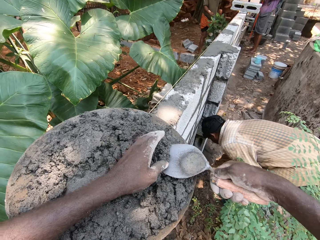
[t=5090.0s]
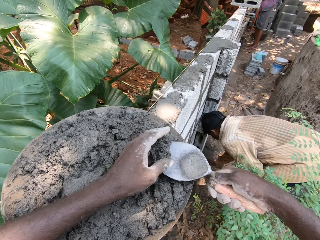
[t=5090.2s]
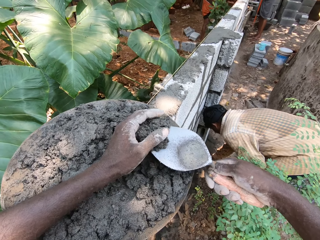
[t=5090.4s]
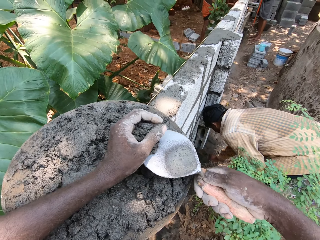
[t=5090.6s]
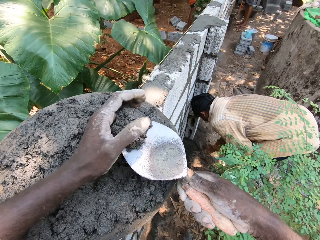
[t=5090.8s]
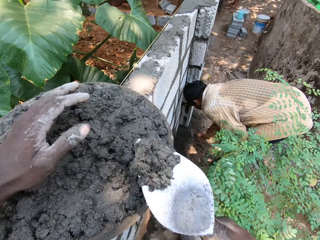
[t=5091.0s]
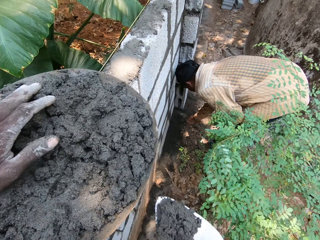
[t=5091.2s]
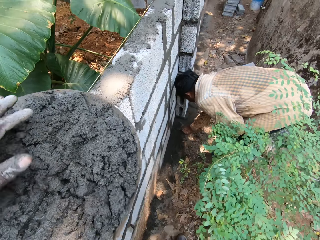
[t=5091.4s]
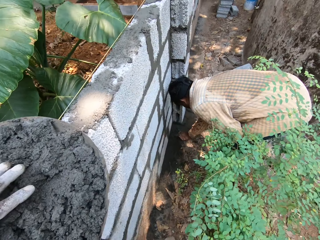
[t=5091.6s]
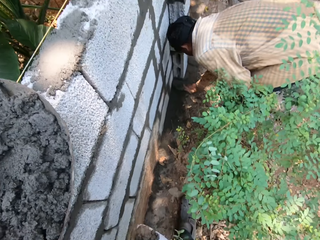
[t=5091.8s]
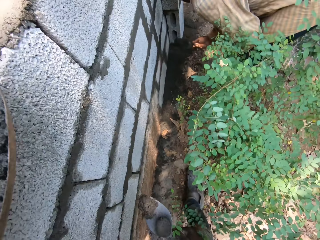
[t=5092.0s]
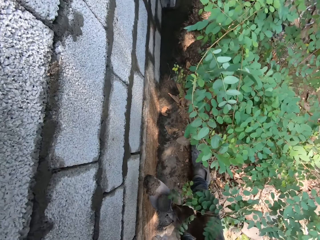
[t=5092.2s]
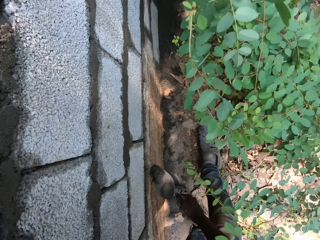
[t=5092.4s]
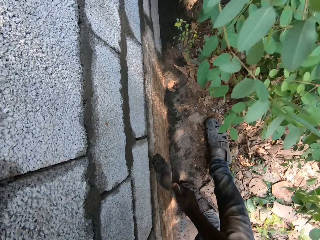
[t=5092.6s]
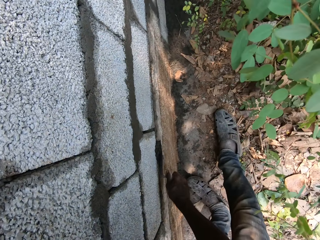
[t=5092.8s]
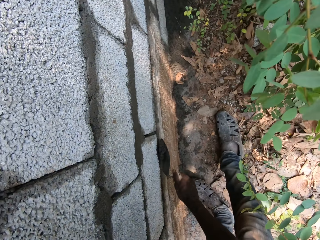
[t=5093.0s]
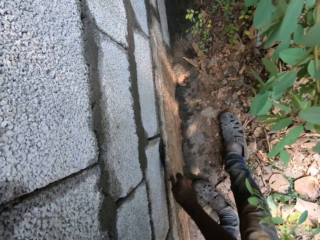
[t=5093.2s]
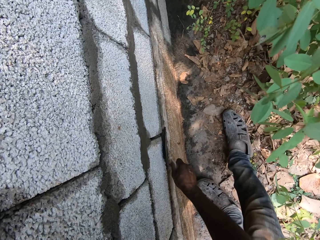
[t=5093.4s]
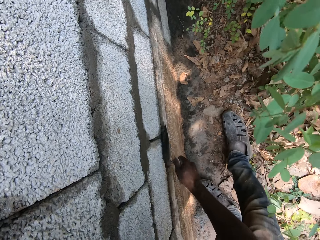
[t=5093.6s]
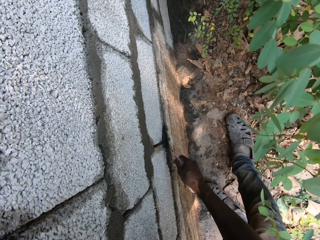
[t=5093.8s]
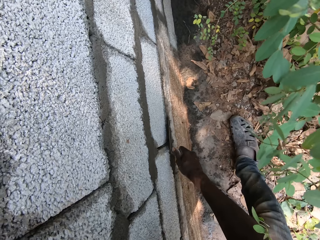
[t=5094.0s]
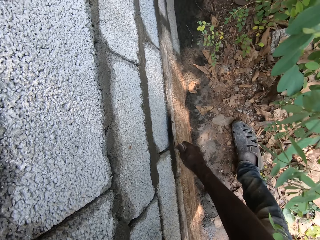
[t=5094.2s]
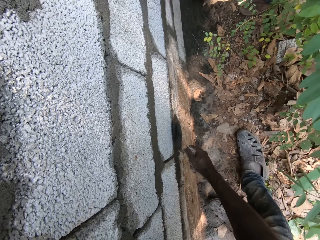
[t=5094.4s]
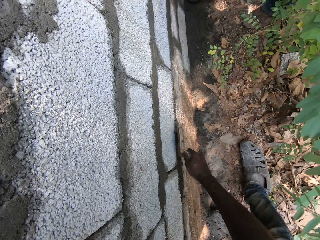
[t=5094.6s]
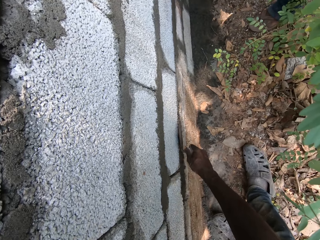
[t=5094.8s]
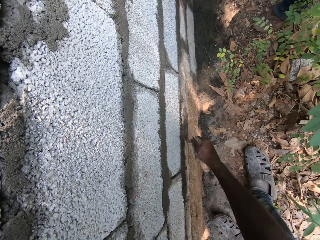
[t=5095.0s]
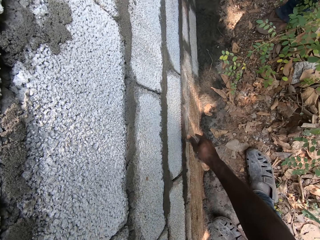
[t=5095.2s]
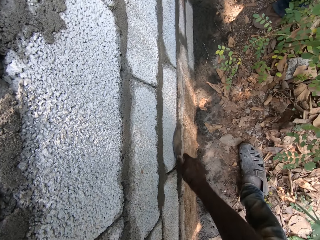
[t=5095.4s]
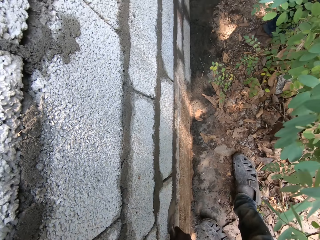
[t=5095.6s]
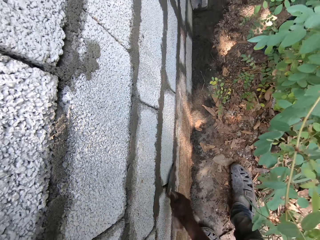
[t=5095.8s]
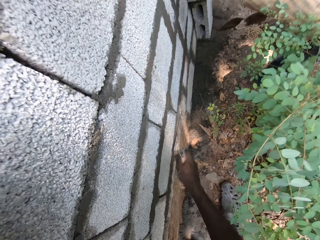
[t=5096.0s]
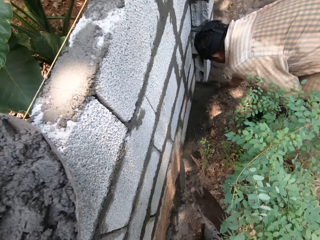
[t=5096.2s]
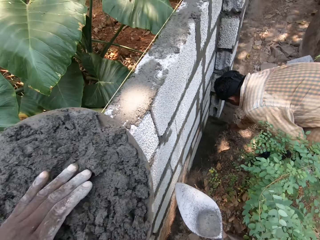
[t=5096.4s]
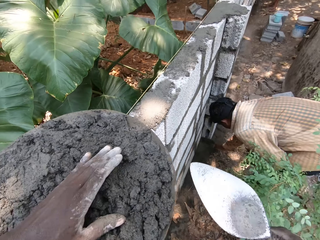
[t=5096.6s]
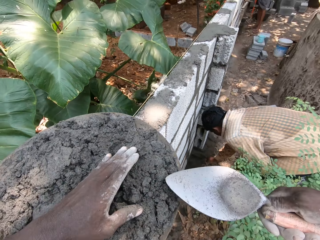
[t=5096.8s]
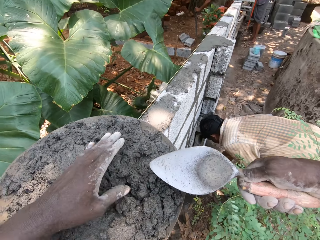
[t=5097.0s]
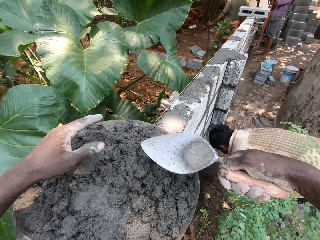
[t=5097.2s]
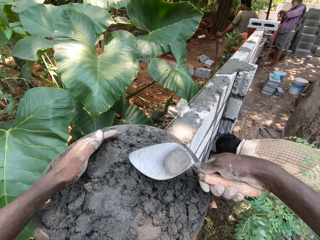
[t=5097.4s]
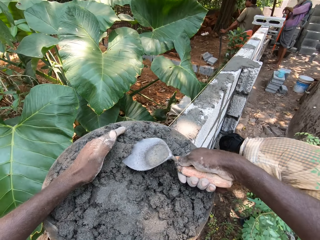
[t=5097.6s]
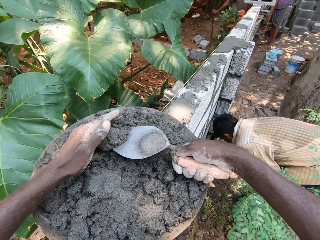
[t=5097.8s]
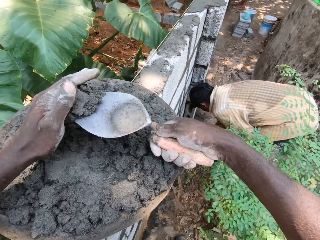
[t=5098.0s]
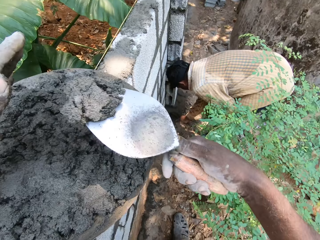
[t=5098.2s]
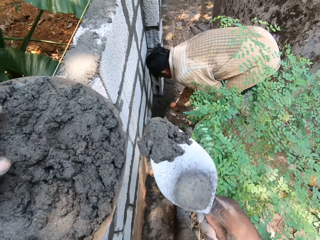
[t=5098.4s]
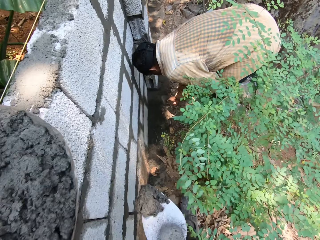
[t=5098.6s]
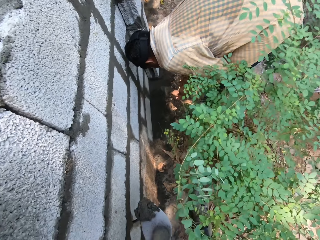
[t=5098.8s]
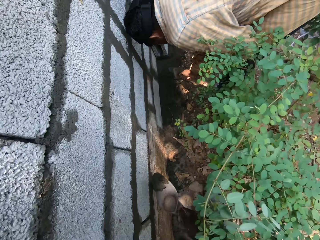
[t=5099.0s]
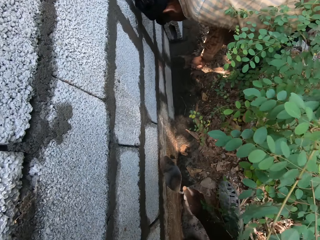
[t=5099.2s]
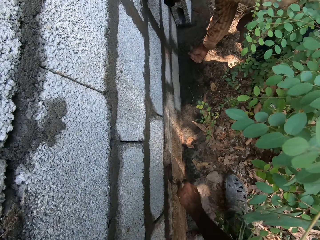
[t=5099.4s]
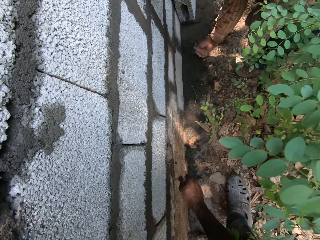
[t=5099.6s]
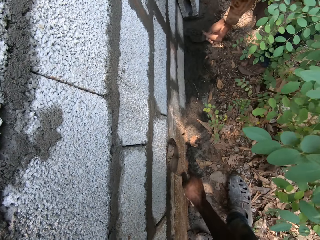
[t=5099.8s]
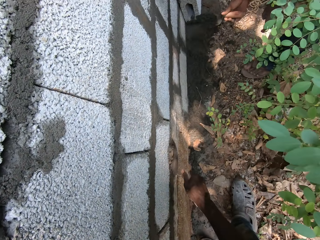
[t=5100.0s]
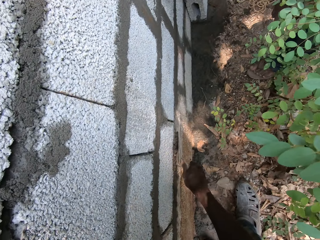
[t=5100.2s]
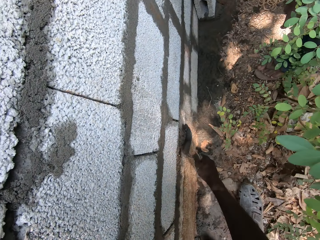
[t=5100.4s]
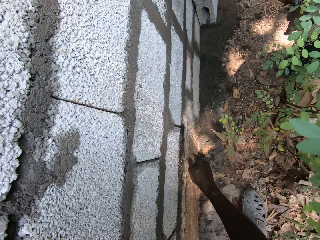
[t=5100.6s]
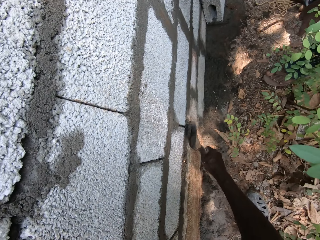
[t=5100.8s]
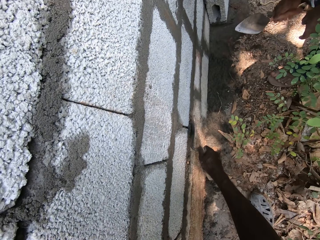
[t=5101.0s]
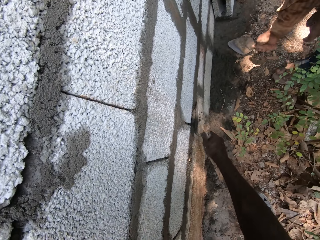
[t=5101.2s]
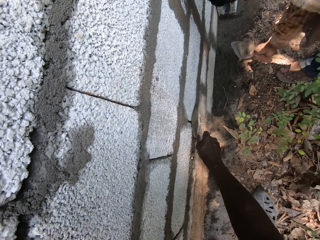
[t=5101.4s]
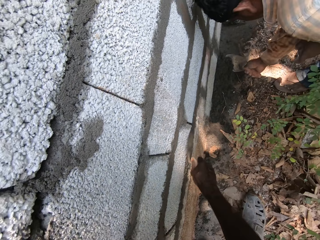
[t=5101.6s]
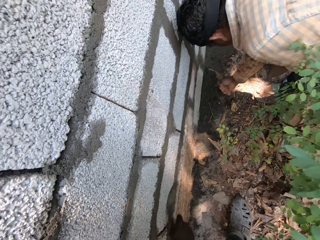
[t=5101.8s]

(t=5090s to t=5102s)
The camera wearer takes the mortar from the hand pan with the hand trowel in his right hand. The man takes some sand from the ground with the hand trowel in his right hand. The camera wearer plasters the fence with the mortar using the hand trowel in his right hand. He takes the mortar from the hand pan with the hand trowel in his right hand. The man takes some sand from the ground with the hand trowel in his right hand. The camera wearer plasters the fence with the mortar using the hand trowel in his right hand.

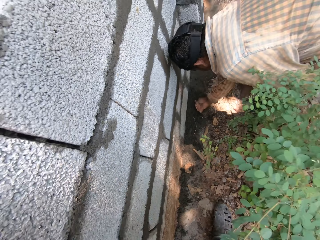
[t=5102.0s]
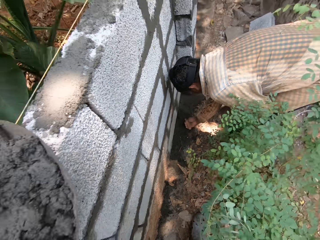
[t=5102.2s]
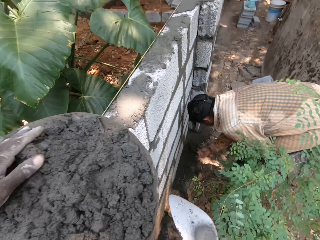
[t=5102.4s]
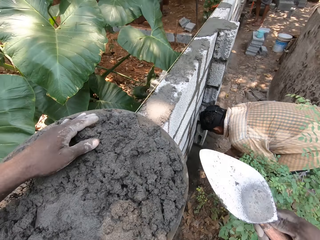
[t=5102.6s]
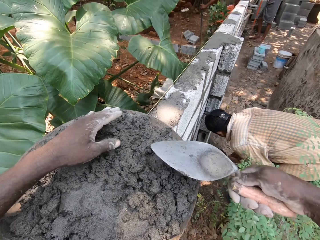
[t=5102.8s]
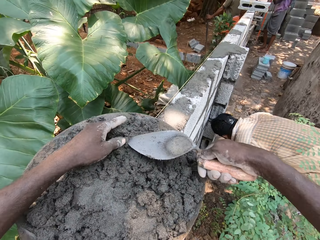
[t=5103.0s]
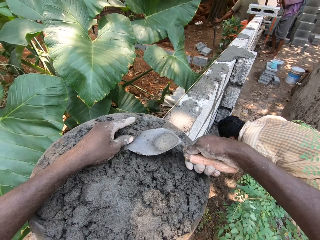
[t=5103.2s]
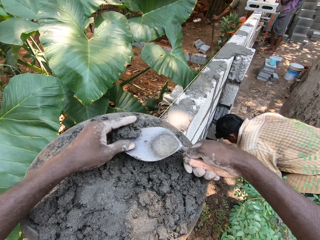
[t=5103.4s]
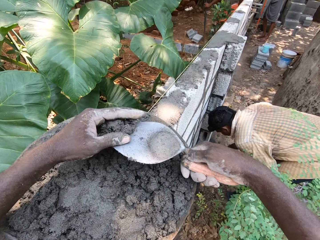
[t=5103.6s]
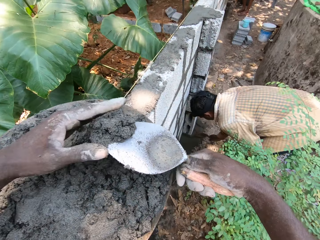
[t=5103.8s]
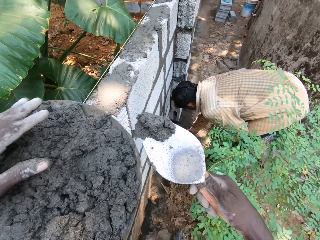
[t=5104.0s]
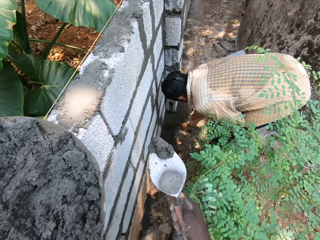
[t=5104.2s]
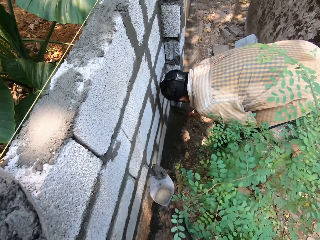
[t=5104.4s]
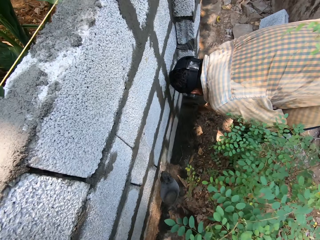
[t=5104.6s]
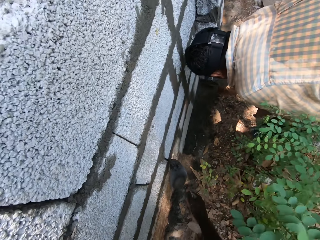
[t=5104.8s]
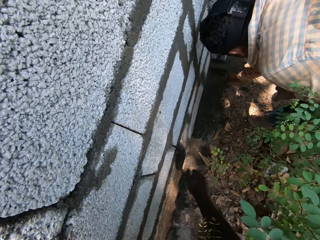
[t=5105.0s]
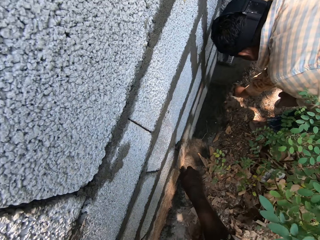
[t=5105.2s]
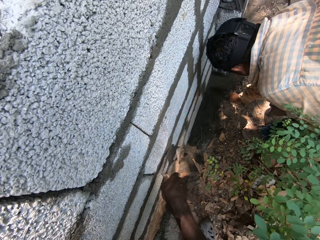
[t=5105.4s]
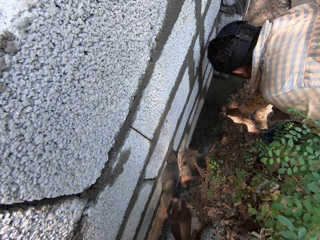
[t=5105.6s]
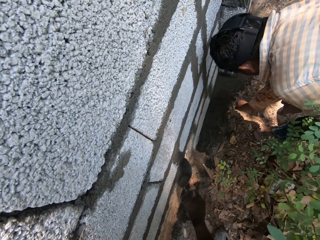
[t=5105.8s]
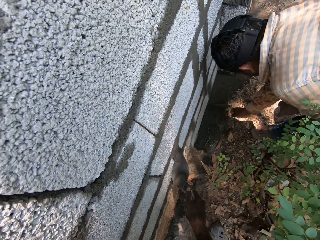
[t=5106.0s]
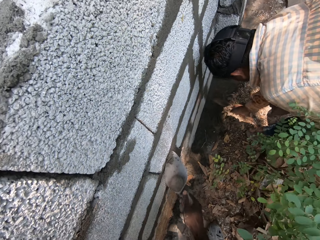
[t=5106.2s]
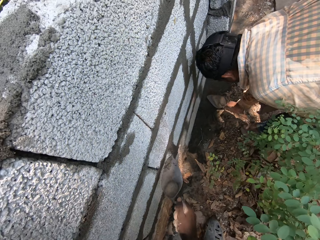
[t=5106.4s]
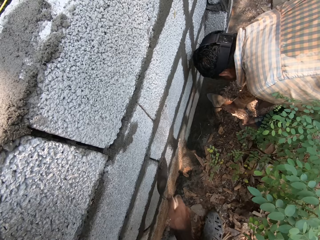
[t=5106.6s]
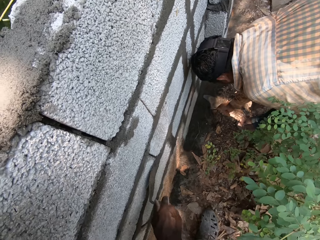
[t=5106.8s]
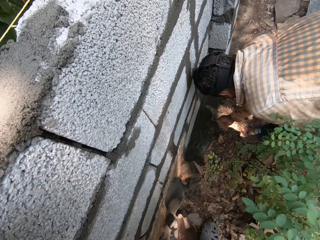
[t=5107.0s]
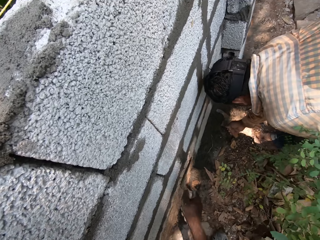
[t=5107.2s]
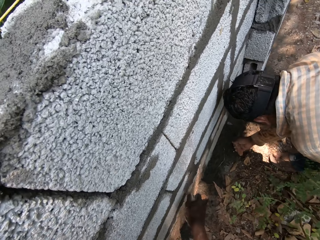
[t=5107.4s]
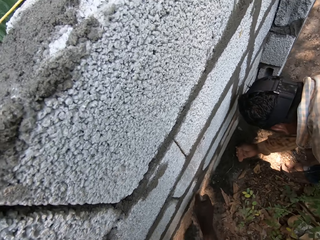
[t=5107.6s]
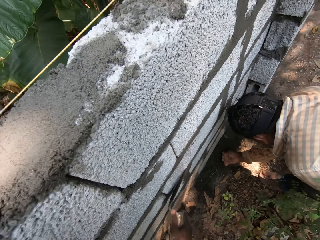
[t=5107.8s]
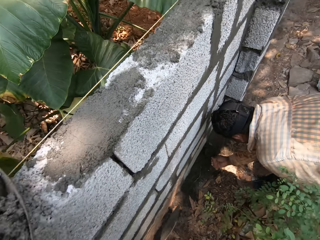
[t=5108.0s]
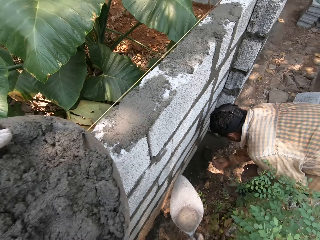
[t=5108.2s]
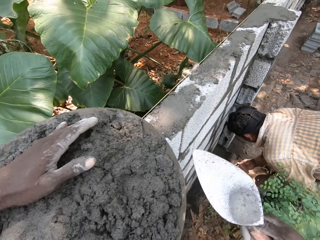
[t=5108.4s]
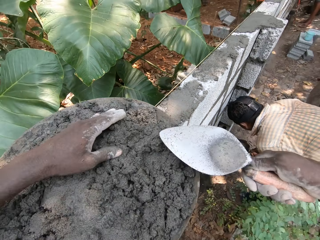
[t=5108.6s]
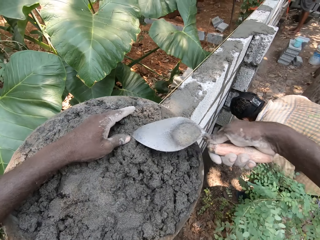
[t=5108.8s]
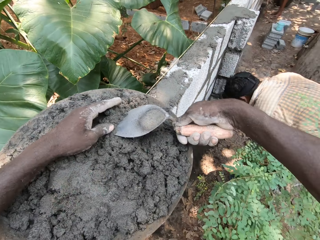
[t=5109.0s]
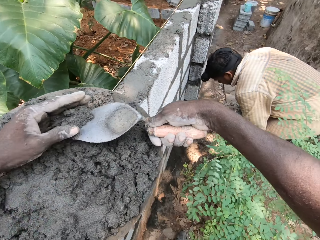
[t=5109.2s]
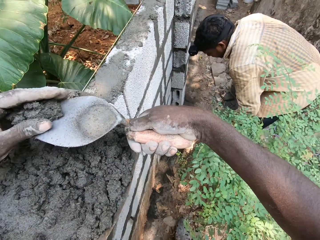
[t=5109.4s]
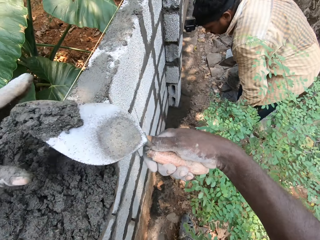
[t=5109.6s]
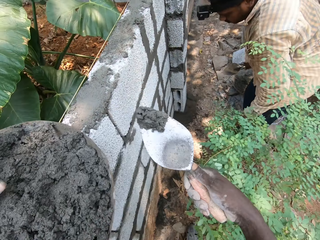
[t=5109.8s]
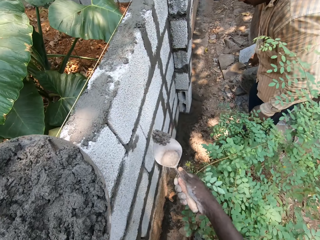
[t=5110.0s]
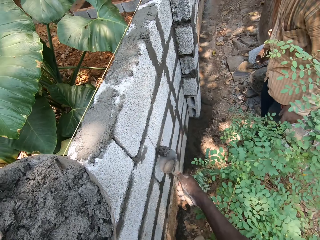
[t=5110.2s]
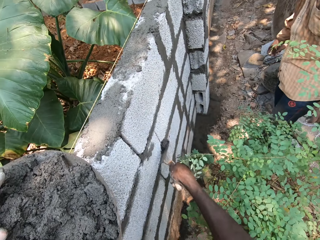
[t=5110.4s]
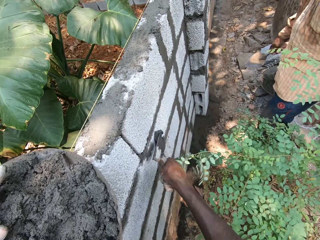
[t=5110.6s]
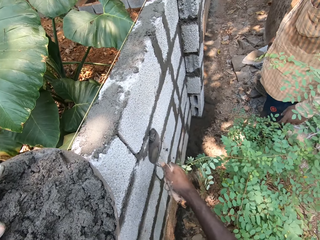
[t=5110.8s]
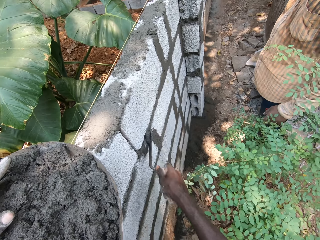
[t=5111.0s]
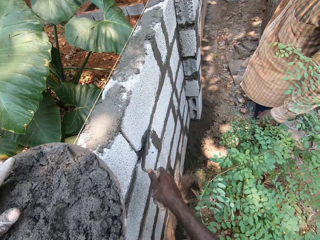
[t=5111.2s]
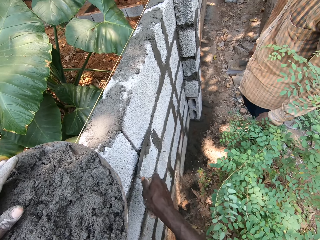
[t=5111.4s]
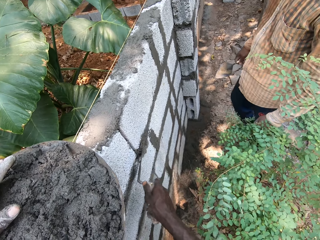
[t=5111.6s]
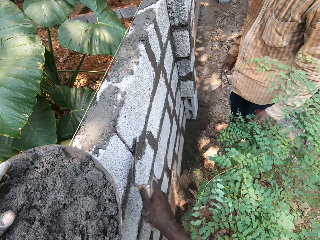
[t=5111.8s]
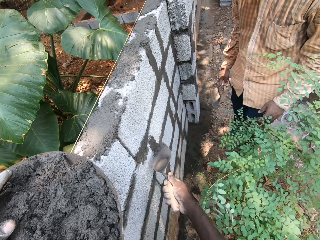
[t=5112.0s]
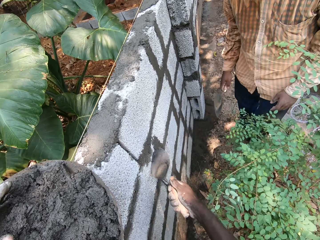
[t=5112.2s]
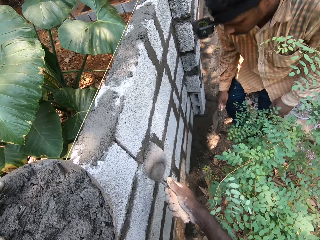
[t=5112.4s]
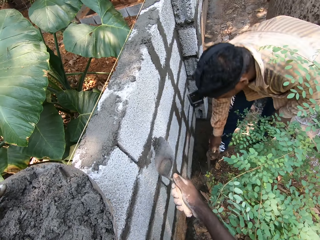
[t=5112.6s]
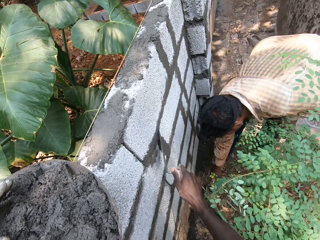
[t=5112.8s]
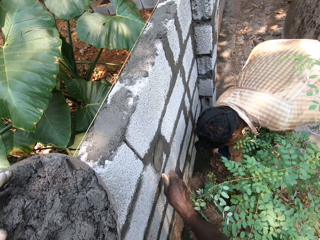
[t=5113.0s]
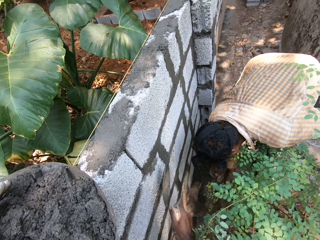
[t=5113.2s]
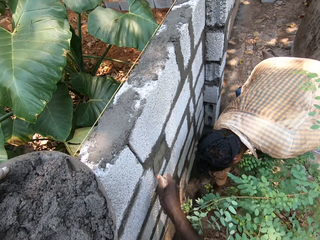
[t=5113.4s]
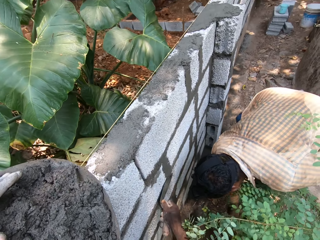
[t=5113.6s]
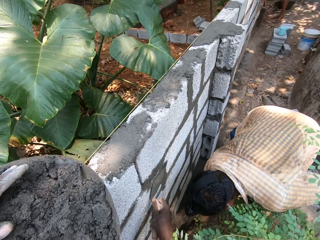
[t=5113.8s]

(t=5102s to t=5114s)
The man takes some sand from the ground with the hand trowel in his right hand. The camera wearer takes the mortar from the hand pan with the hand trowel in his right hand. He plasters the fence with the mortar using the hand trowel in his right hand. The man takes some sand from the ground with the hand trowel in his right hand. The camera wearer takes the mortar from the hand pan with the hand trowel in his right hand. He plasters the fence with the mortar using the hand trowel in his right hand.
